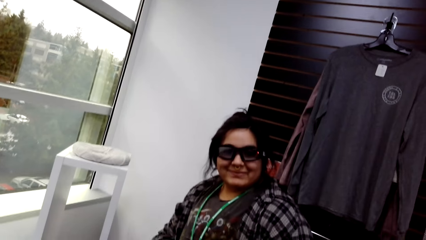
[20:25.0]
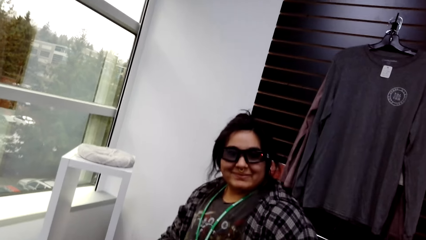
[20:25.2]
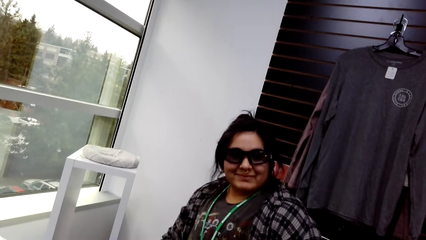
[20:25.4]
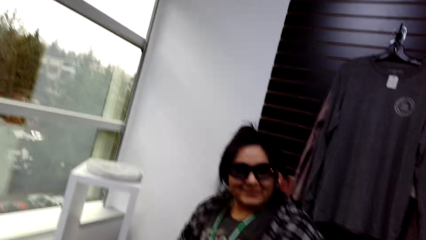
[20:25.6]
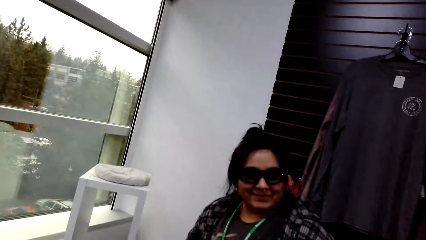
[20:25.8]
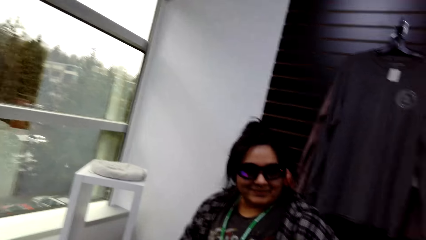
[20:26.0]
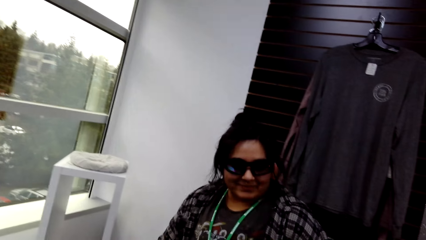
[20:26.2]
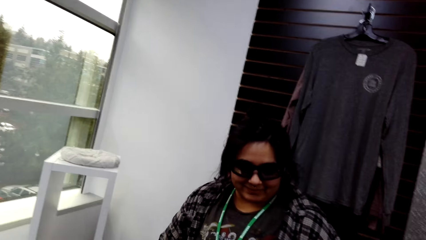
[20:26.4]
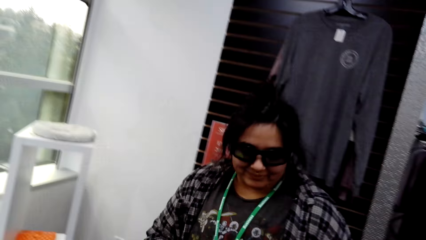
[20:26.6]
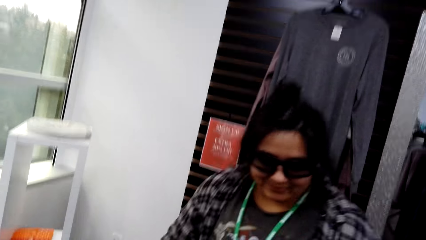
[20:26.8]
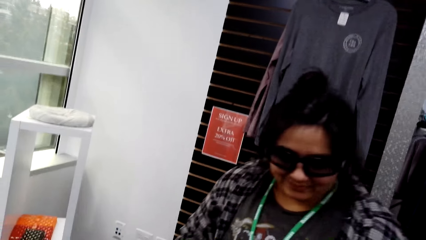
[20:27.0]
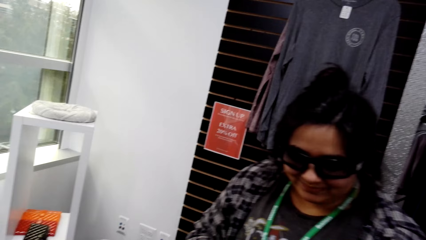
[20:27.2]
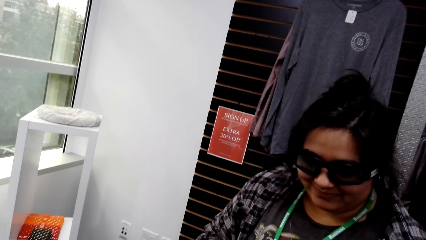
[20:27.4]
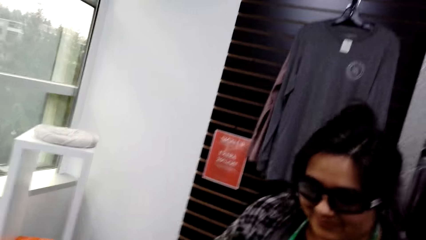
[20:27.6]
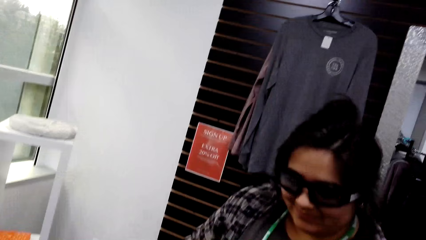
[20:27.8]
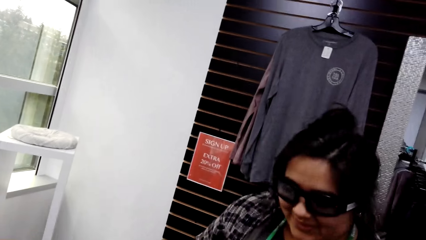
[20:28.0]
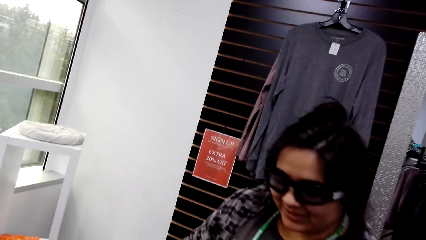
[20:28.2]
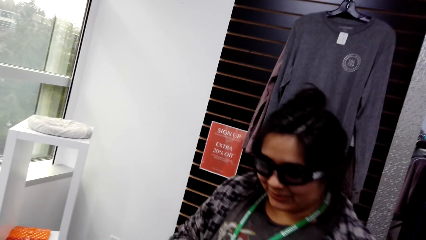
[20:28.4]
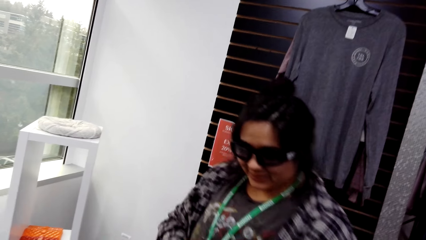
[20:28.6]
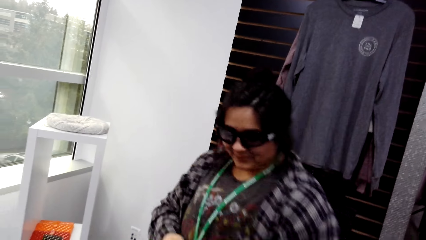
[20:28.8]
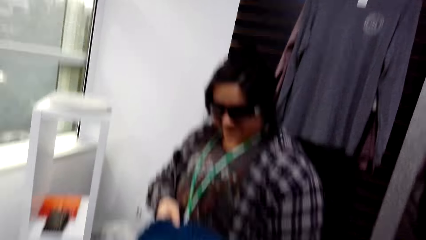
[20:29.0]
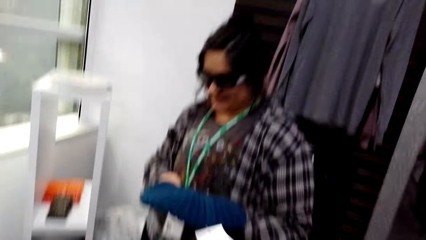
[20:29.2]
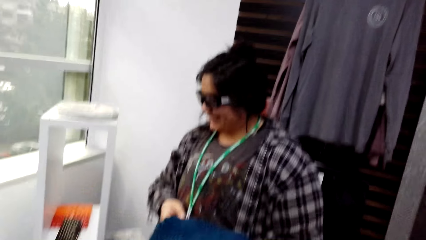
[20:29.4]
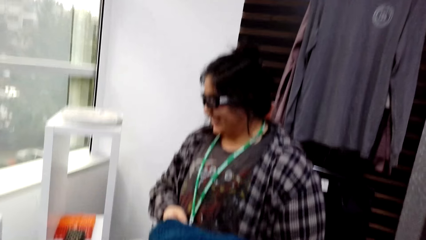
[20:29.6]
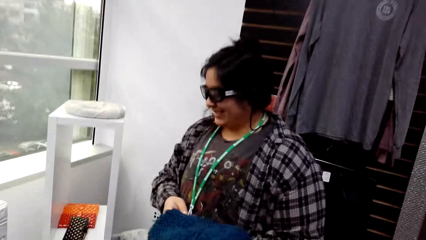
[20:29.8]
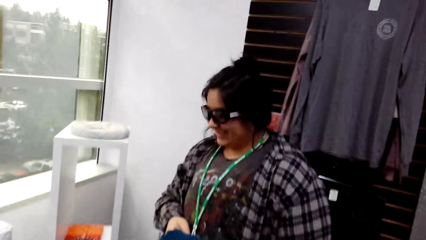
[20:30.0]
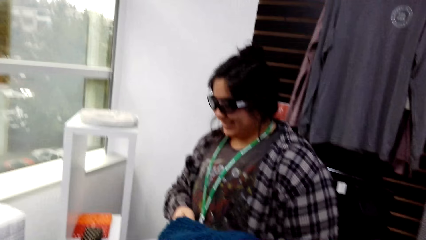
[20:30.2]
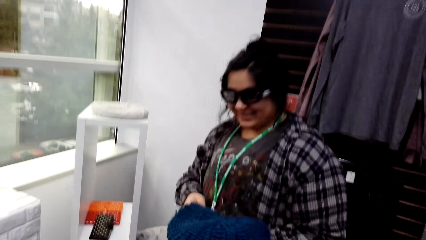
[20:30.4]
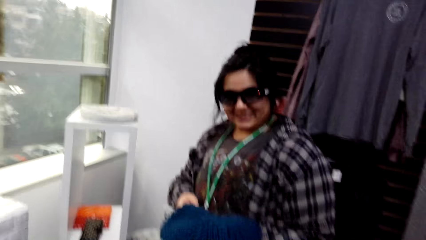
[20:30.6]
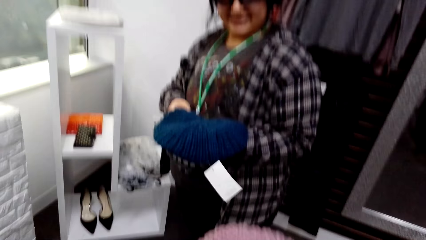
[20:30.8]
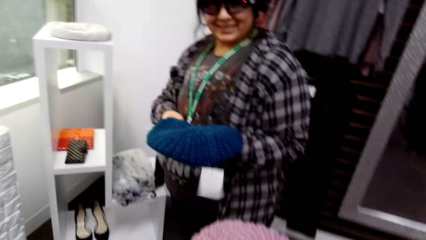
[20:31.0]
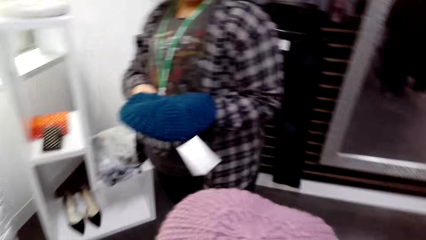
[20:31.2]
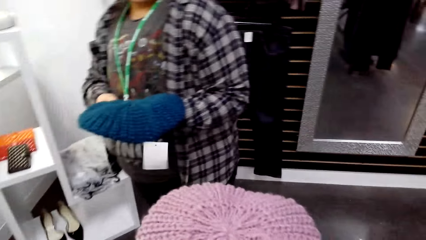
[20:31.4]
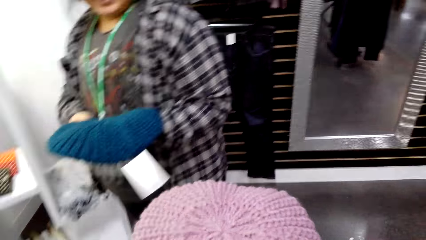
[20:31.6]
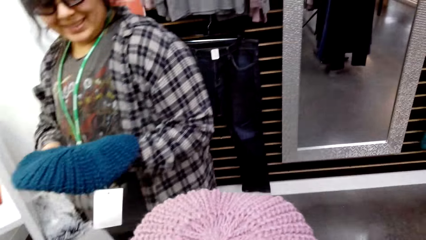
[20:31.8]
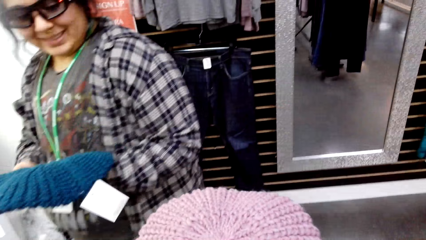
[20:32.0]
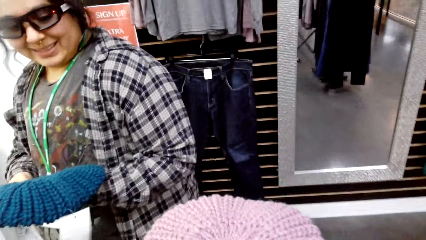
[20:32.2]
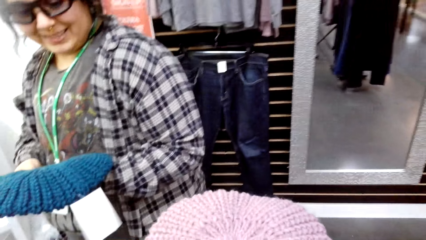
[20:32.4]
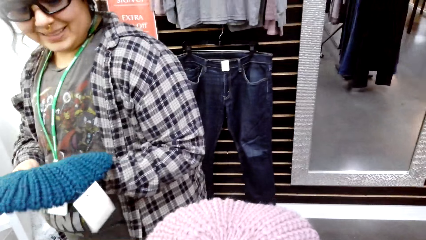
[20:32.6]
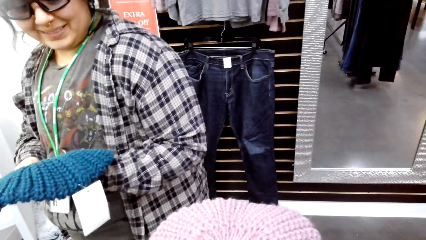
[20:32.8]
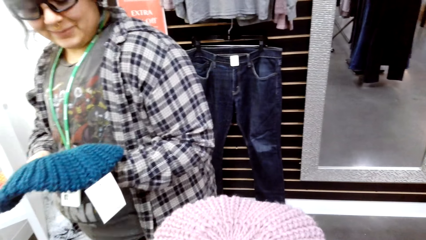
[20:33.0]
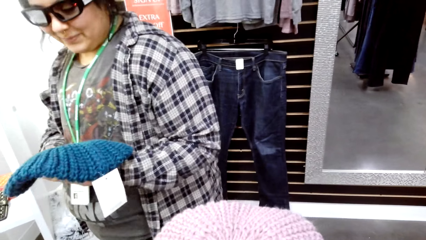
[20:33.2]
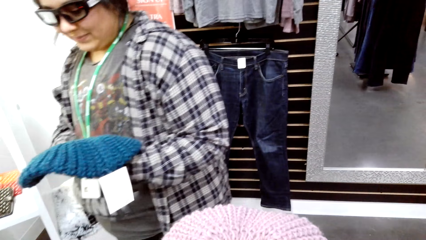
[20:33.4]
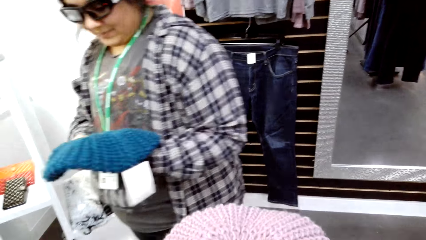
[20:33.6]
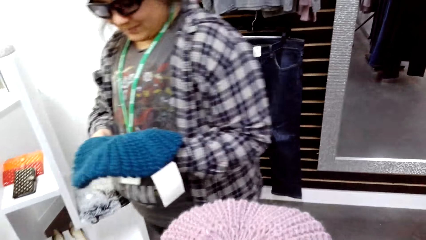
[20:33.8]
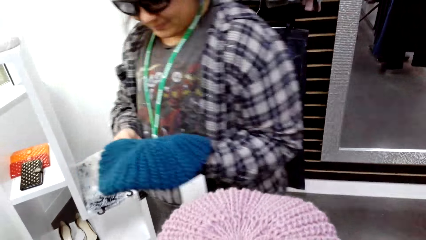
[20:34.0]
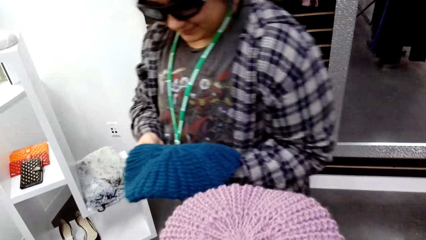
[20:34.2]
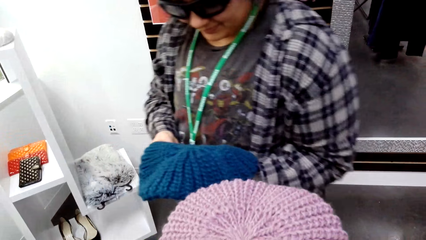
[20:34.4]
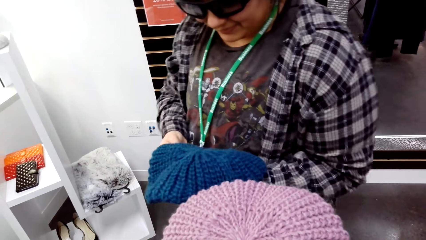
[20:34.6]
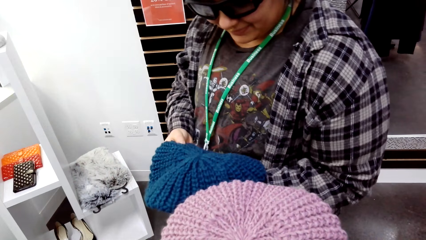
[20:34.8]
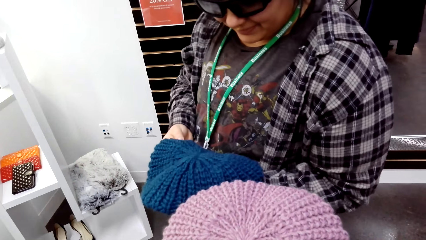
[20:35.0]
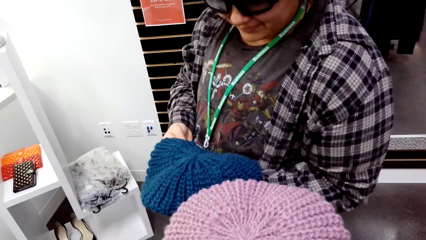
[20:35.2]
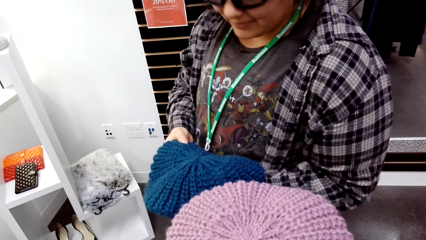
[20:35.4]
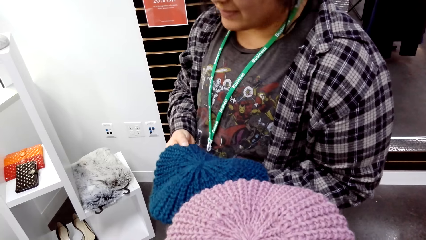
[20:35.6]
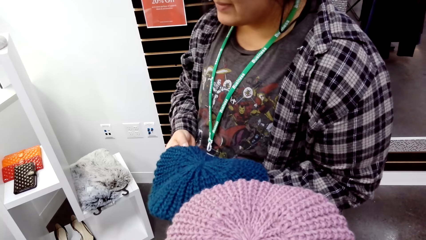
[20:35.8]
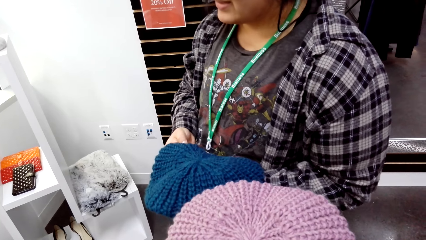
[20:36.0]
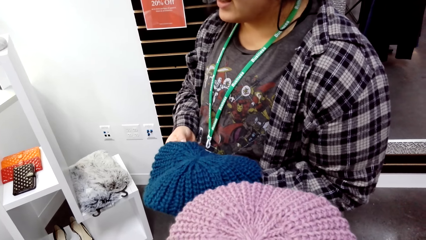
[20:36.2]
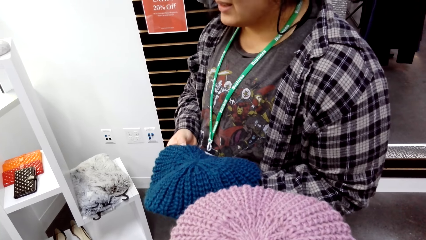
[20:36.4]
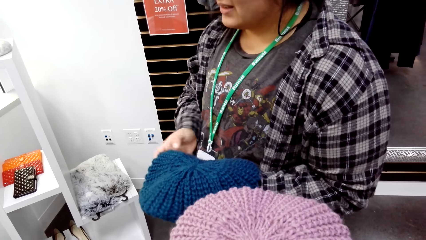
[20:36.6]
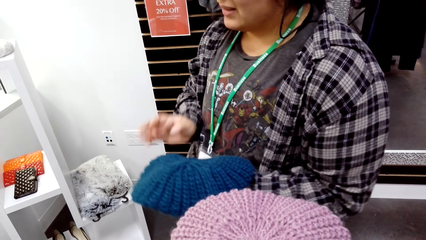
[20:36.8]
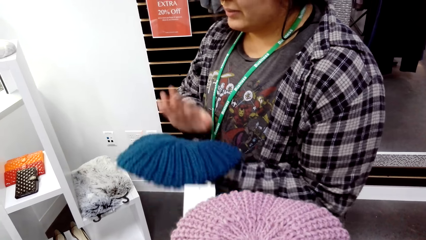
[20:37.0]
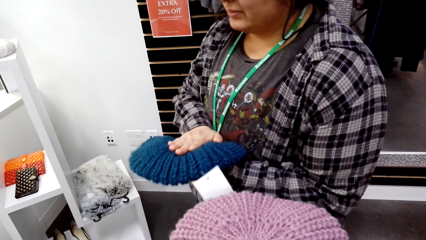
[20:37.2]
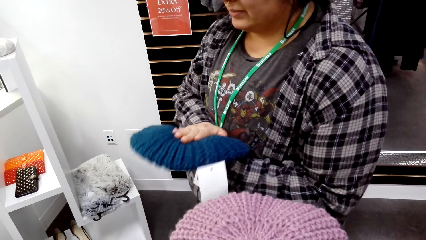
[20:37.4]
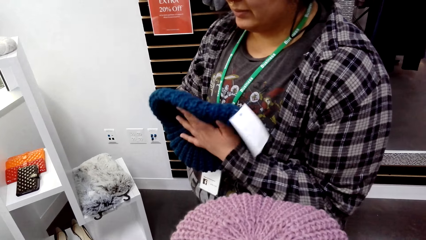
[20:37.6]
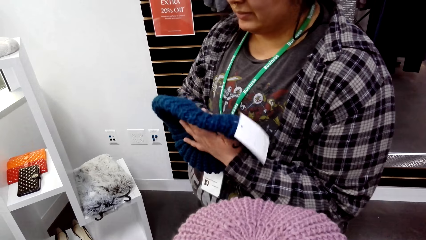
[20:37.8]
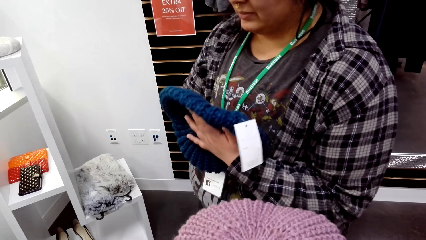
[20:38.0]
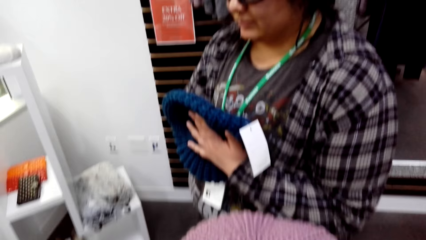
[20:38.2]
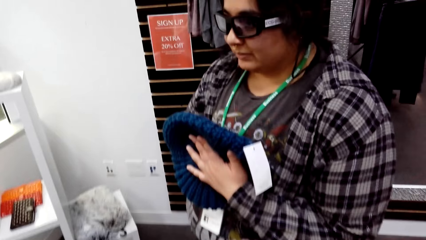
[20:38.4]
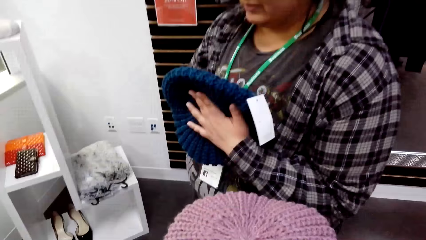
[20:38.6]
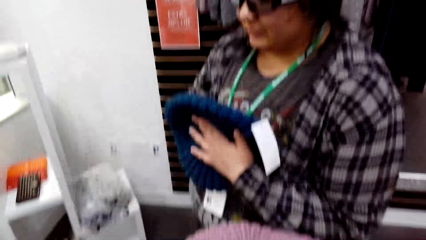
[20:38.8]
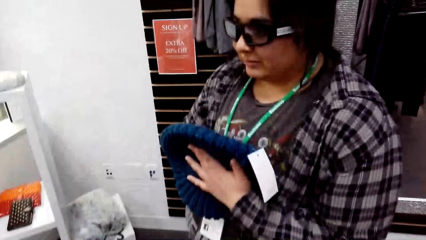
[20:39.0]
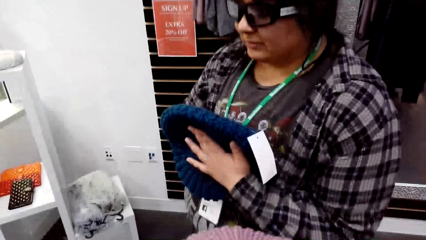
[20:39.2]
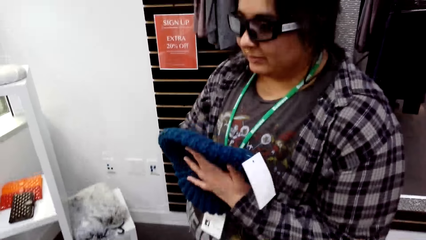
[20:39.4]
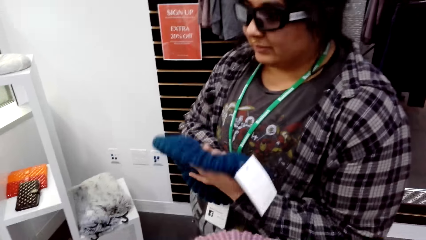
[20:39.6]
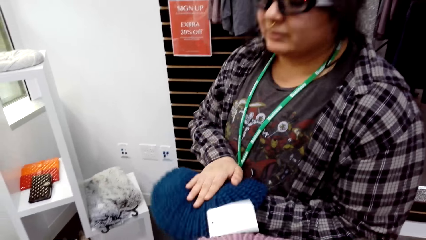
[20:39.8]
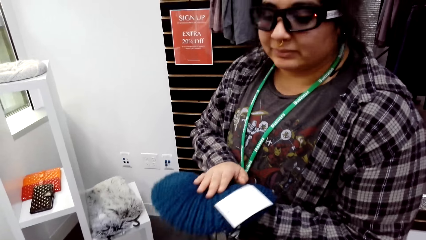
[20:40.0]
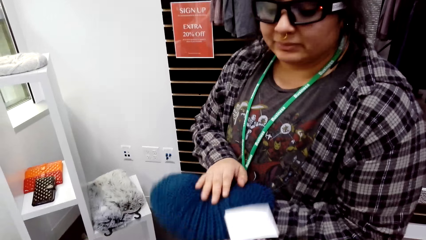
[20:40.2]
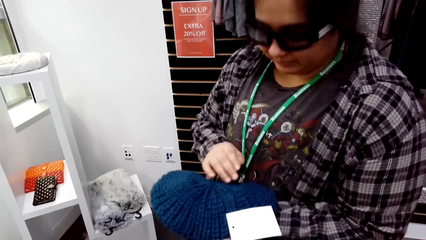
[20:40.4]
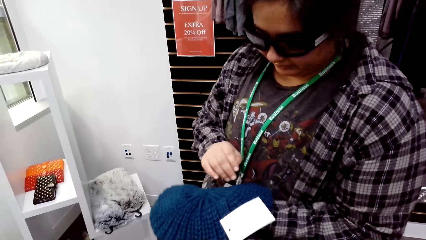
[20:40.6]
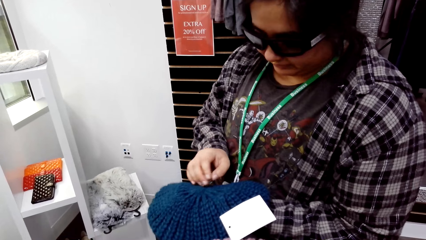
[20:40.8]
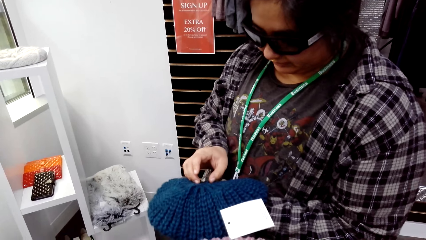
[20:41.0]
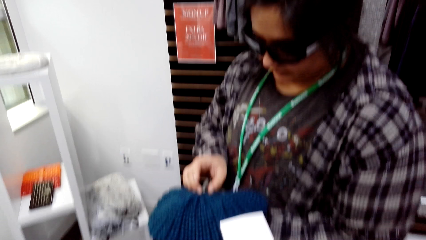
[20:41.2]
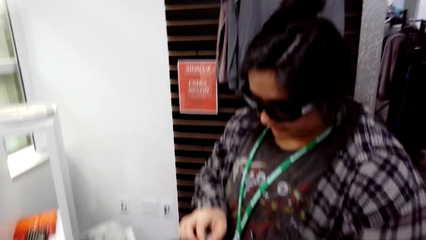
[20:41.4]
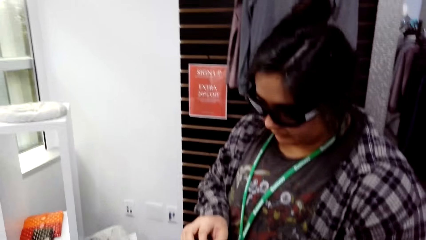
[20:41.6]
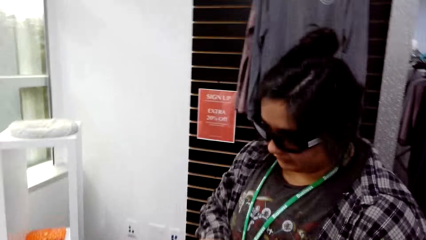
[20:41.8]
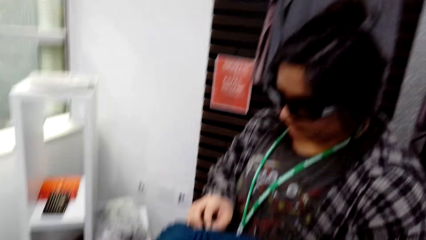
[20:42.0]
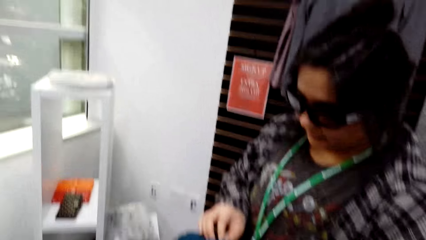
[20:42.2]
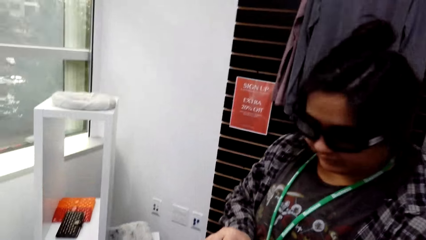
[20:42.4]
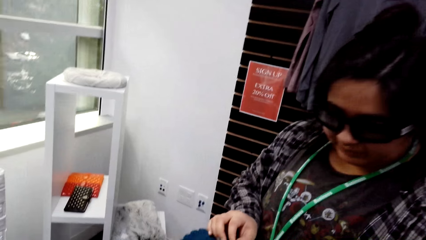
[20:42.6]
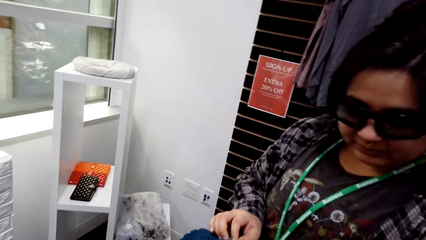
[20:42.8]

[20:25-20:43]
The camera wearer checks the hat. A person converses with another person. The first person touches the hat.
